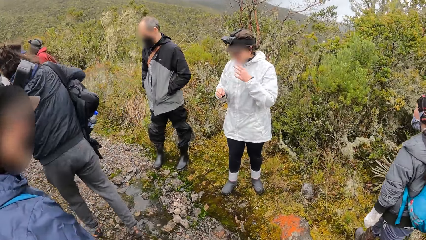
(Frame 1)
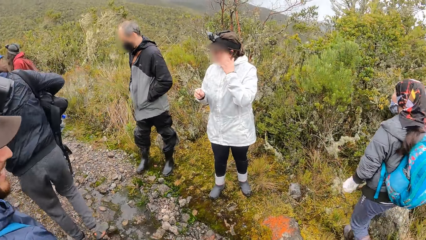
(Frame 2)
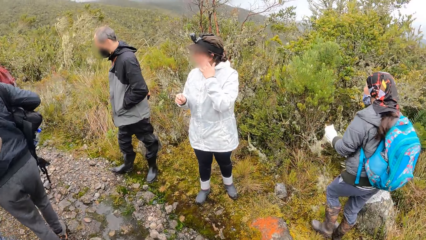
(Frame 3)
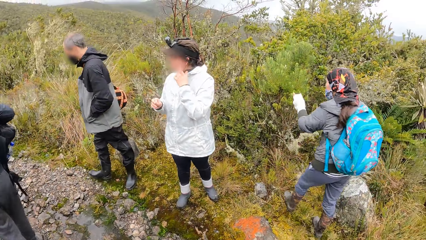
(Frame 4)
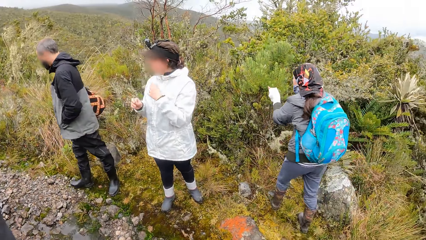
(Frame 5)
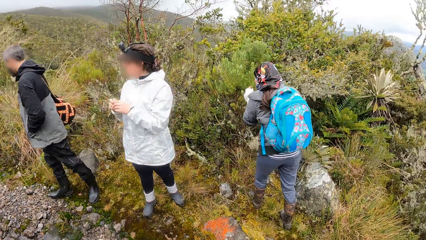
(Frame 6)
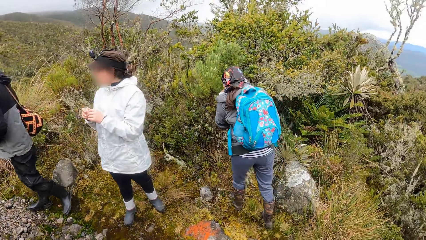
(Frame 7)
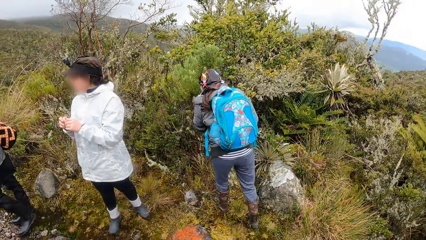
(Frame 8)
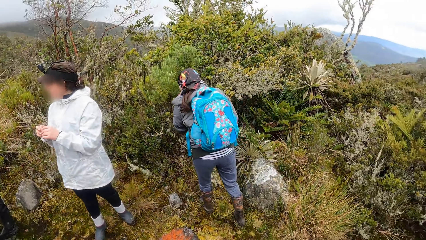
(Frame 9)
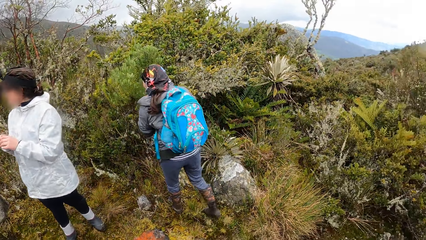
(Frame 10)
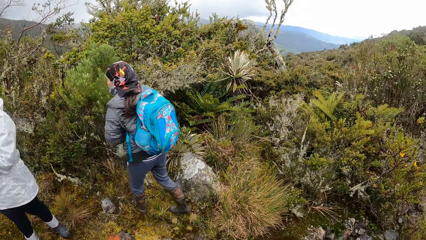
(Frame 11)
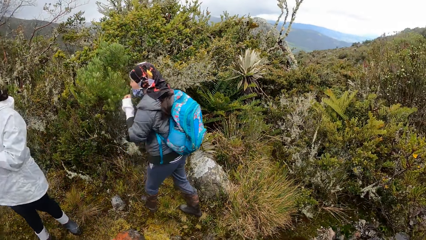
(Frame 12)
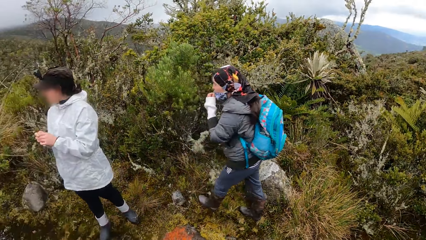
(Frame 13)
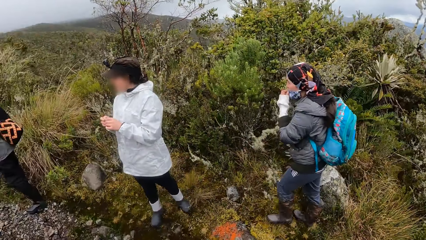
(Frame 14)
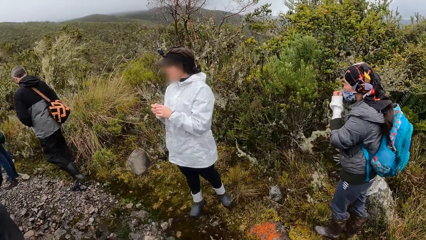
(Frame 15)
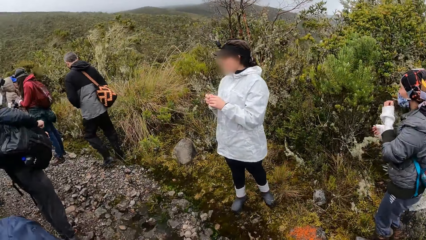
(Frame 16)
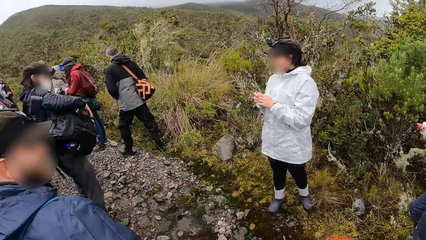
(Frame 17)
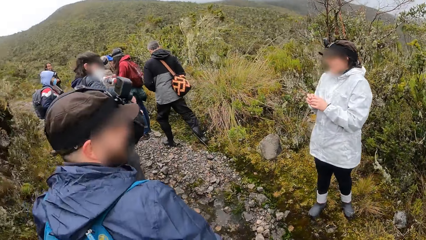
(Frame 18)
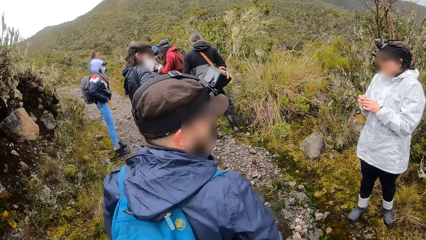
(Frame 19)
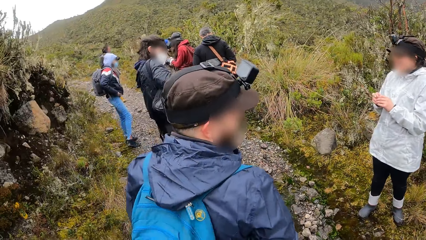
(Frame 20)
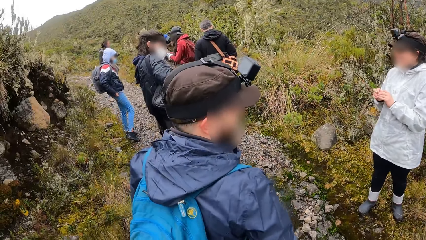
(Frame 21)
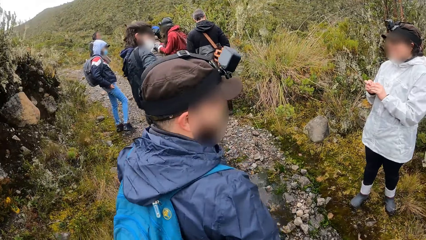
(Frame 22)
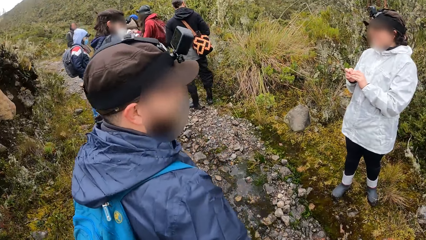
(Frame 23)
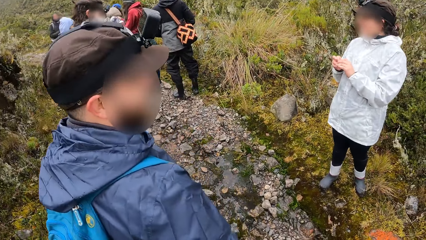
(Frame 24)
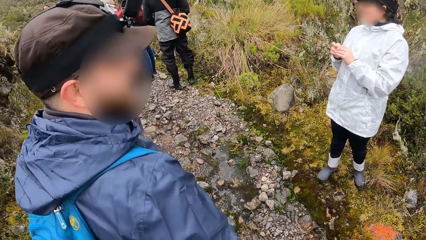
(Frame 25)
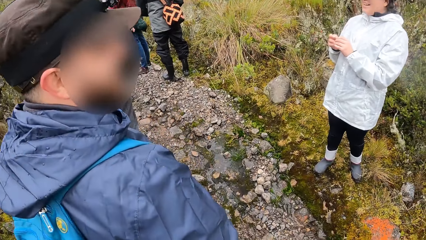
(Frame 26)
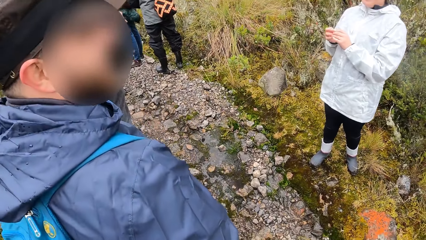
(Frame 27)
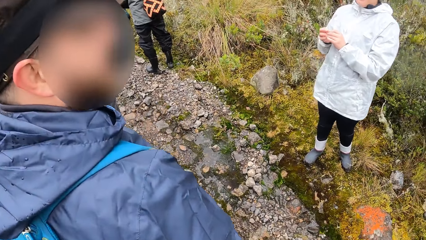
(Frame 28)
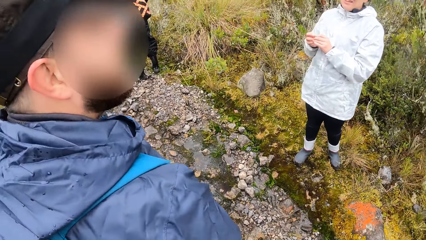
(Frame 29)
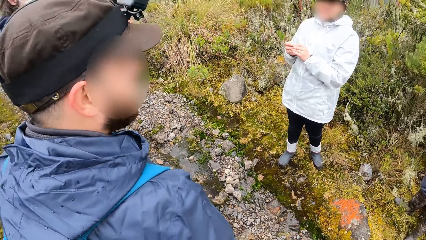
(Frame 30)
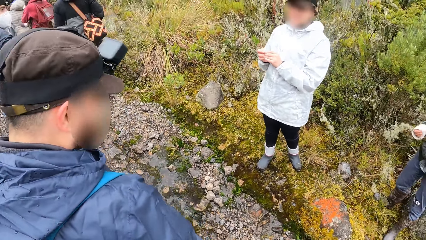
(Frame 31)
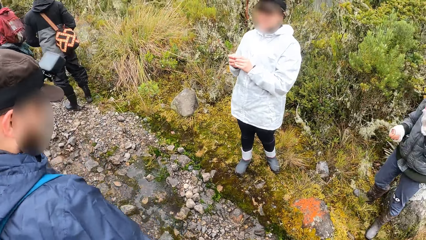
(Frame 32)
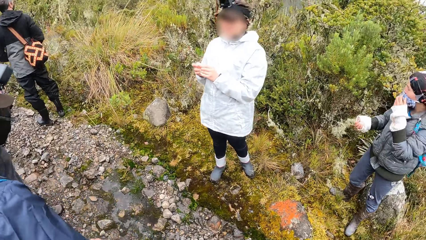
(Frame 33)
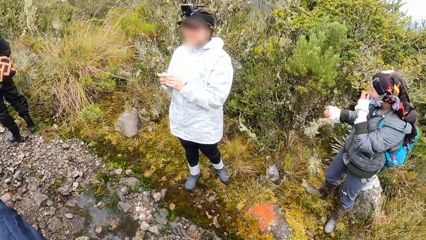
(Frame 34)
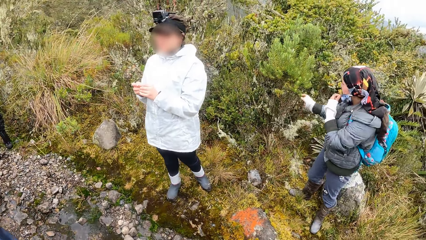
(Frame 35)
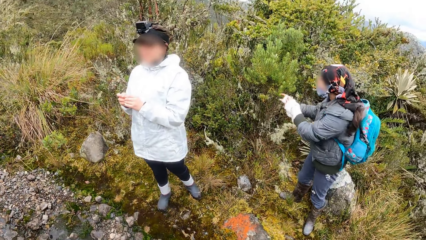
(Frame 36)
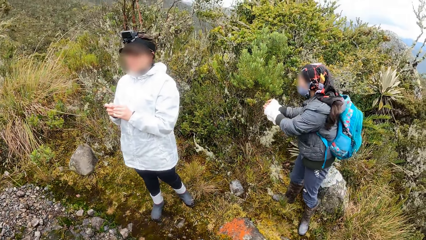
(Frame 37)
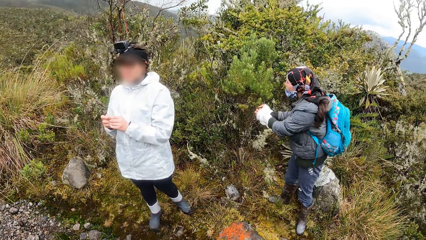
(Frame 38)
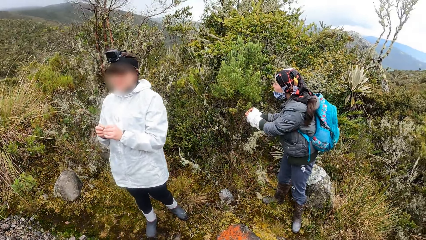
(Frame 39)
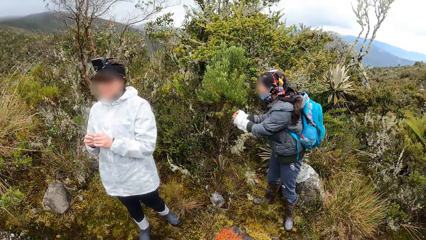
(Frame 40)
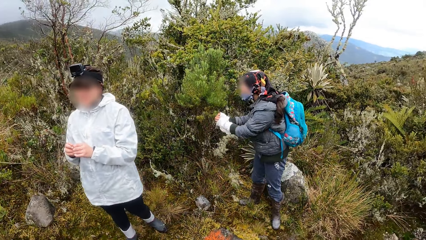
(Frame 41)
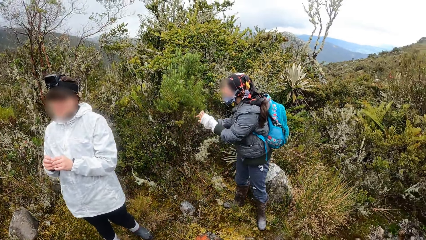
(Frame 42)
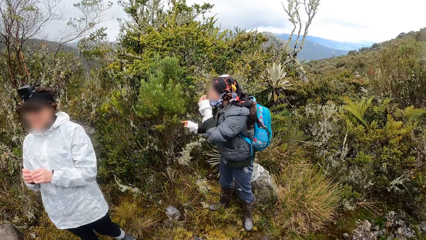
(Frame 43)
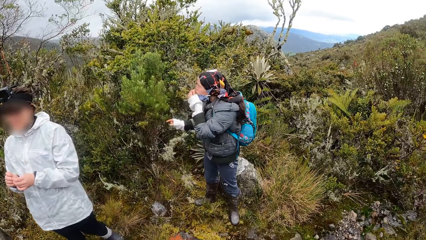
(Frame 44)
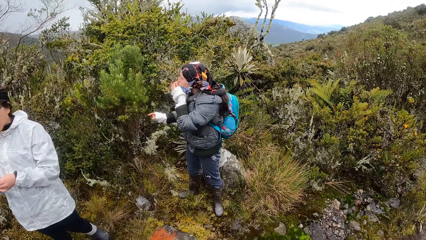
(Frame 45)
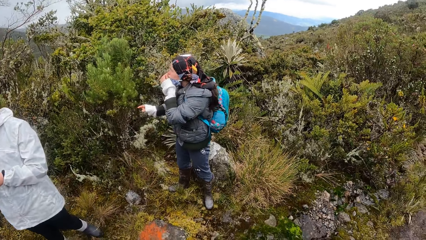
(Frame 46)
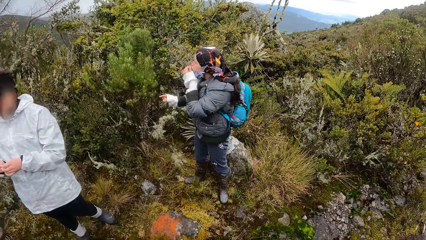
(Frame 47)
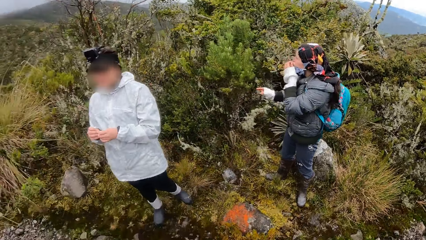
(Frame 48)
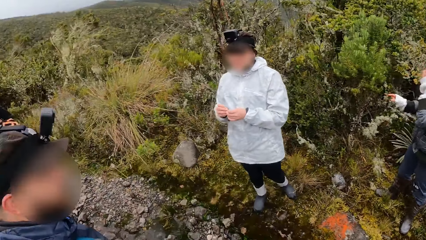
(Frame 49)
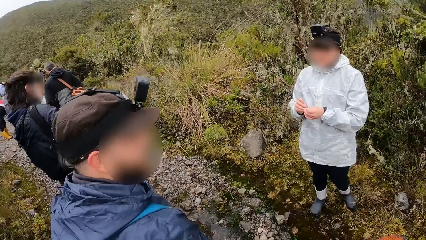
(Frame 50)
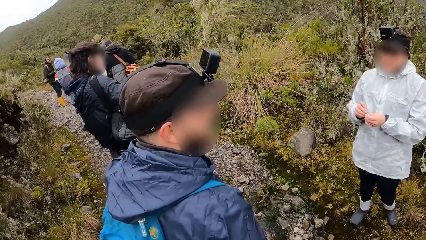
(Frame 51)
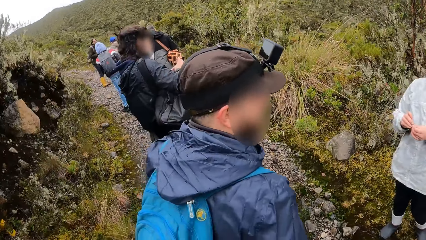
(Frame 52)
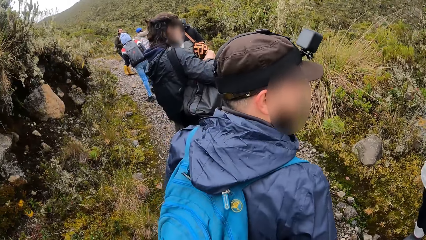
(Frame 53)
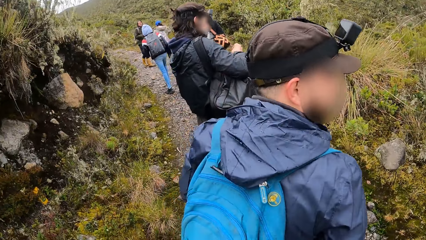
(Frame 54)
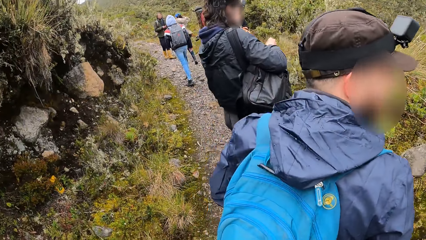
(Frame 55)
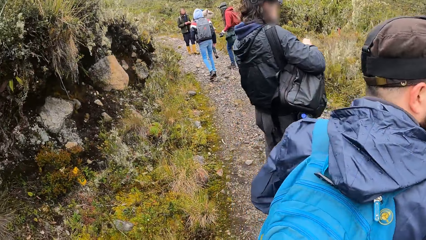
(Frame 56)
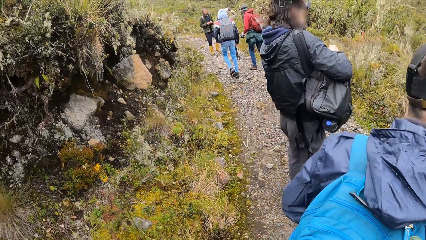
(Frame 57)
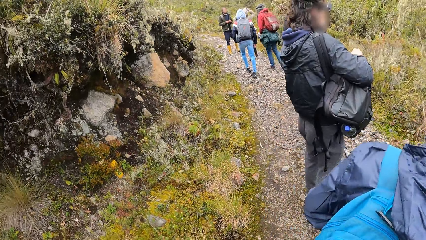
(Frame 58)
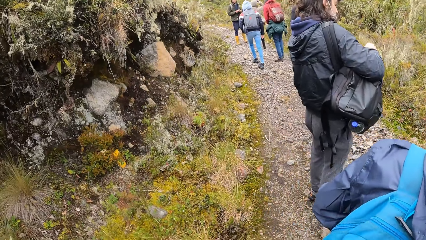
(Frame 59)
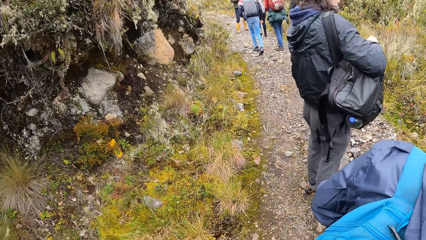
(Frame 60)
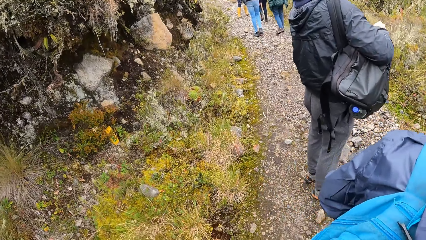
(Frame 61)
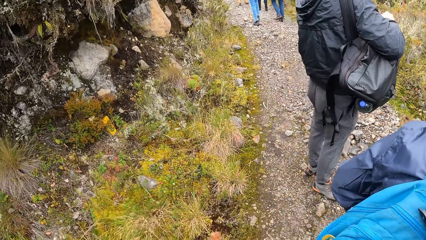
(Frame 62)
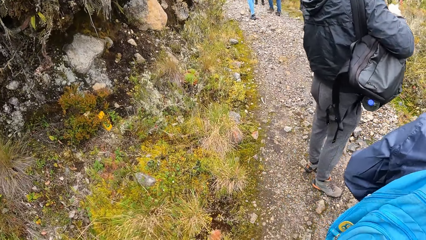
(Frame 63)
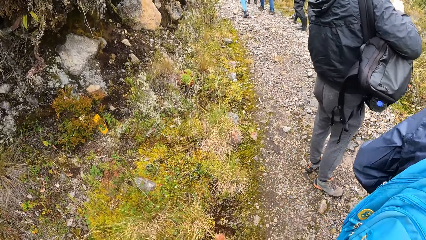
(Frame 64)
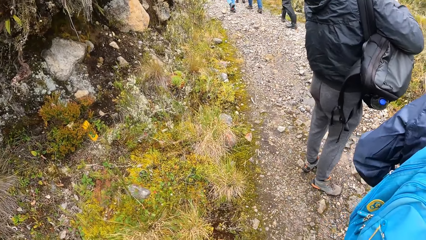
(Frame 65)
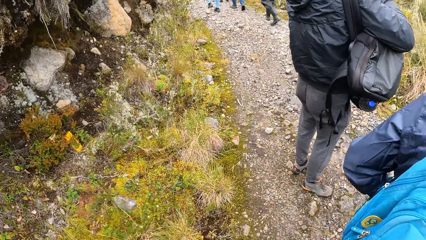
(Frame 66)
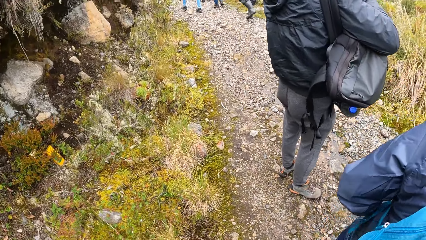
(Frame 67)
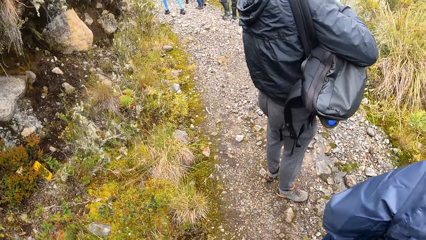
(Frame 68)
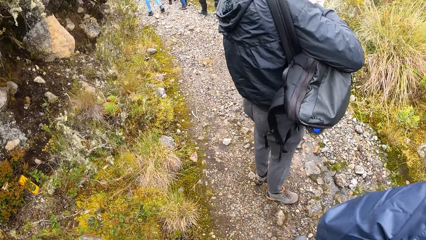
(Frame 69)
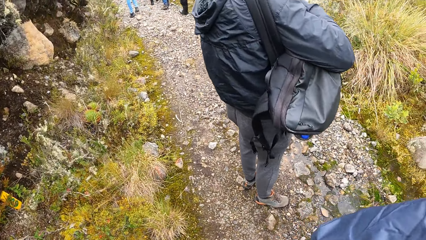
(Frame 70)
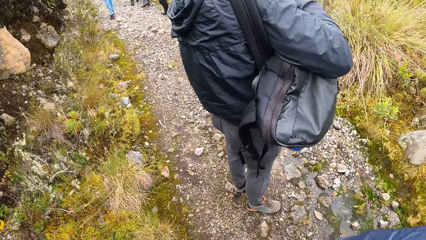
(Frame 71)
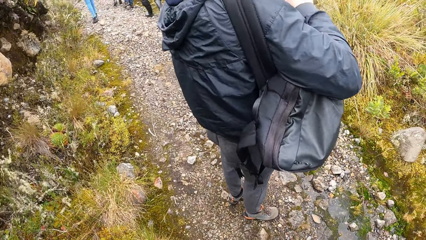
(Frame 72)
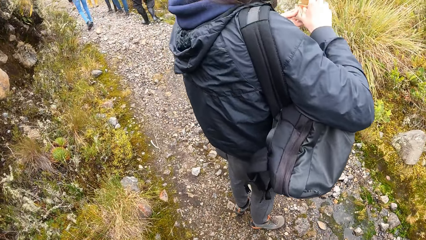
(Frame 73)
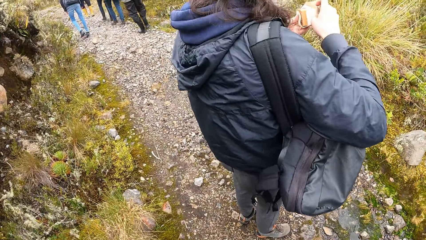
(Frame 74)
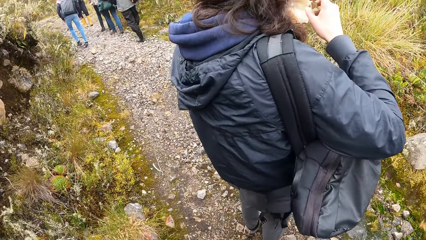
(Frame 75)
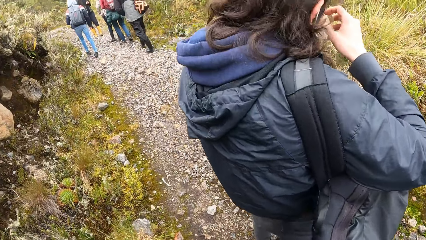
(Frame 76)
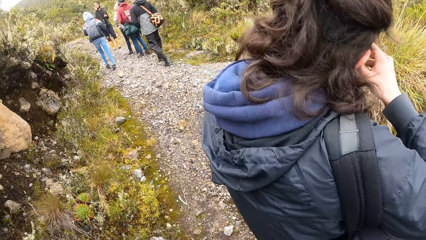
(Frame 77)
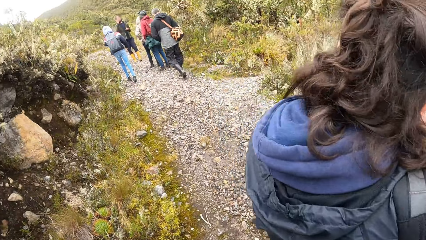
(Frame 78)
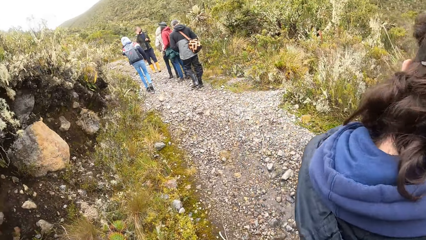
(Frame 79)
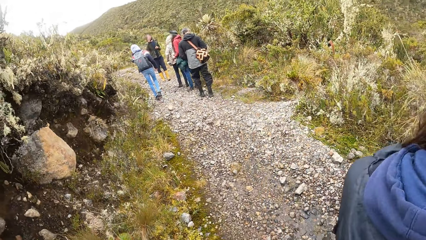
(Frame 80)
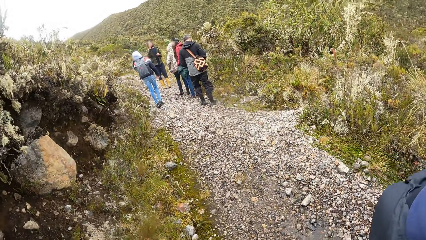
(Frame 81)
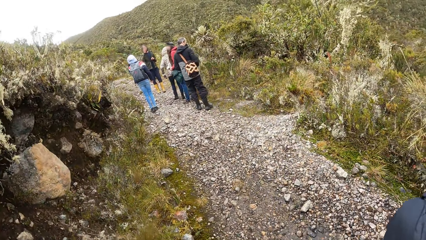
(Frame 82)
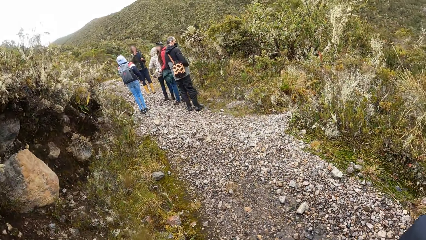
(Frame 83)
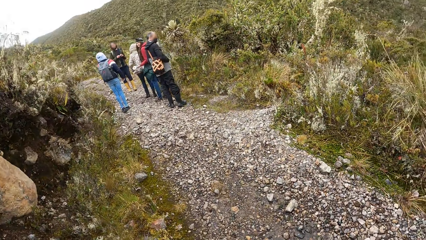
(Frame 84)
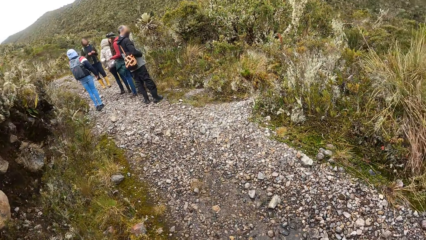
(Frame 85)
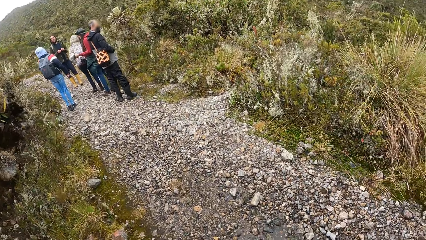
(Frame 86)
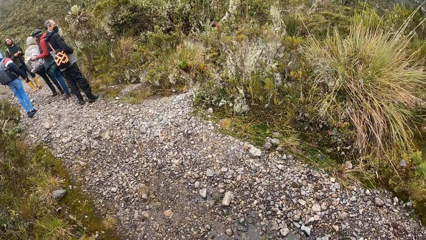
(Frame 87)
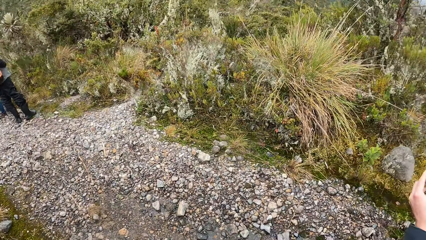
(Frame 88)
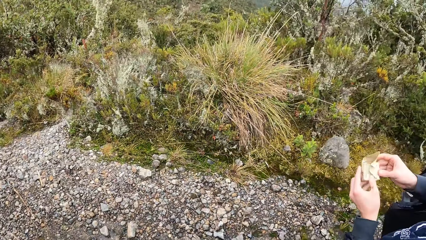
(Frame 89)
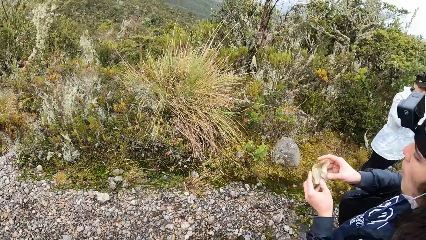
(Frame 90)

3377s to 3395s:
A woman walks towards the flower. Another woman scratches her face with her left hand. The first woman holds a branch of the flower with her left hand and pulls up the nose mask on her face with her left hand. A third woman pulls down the nose mask on her face with her left hand and holds a branch of the flower with both hands. The man eats a beef in his hands. The camera wearer looks around.
